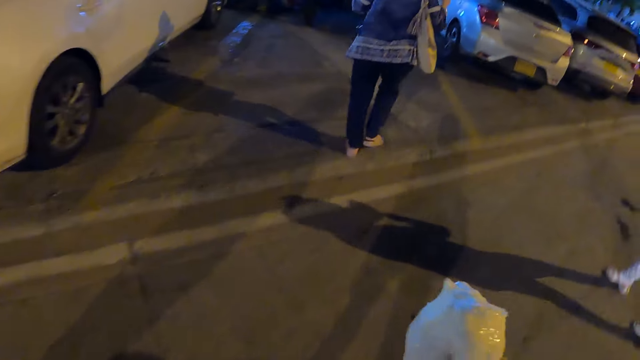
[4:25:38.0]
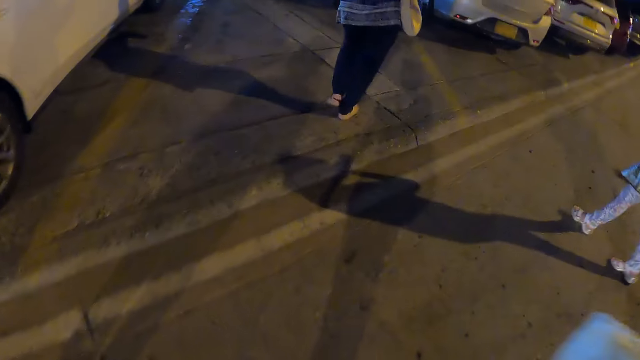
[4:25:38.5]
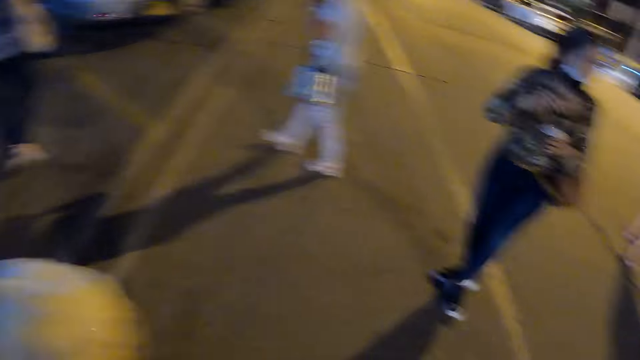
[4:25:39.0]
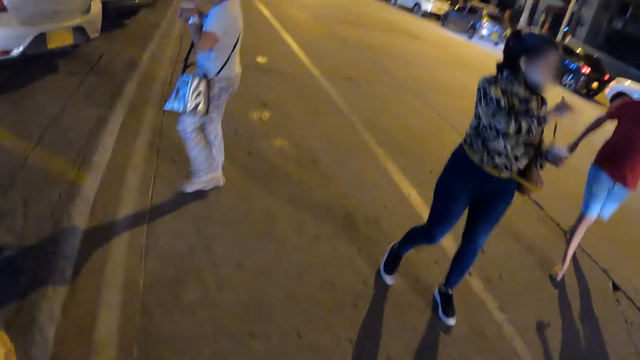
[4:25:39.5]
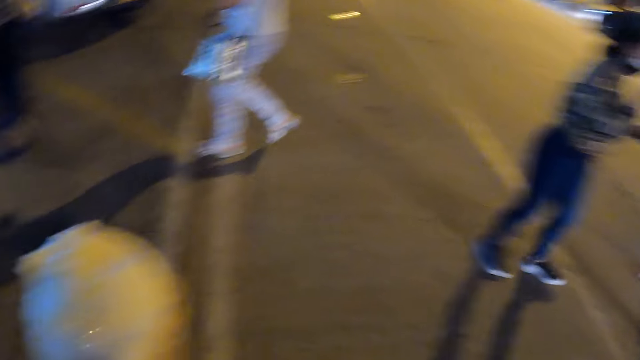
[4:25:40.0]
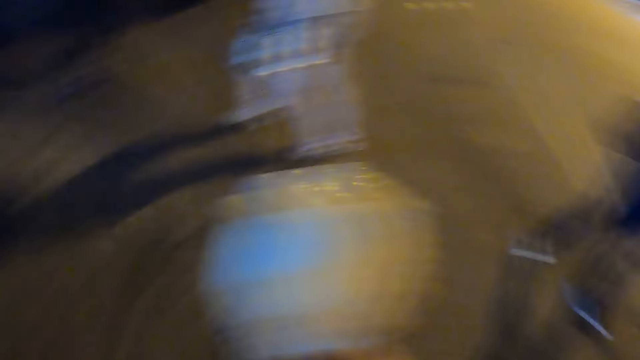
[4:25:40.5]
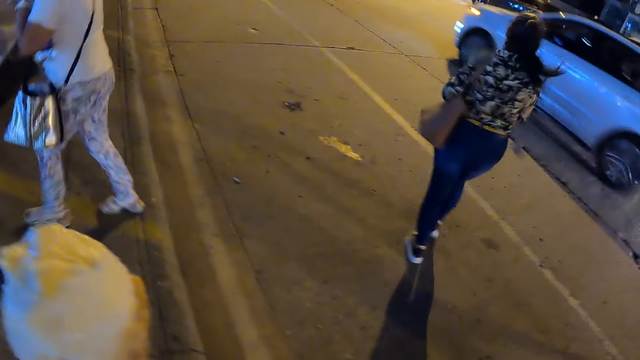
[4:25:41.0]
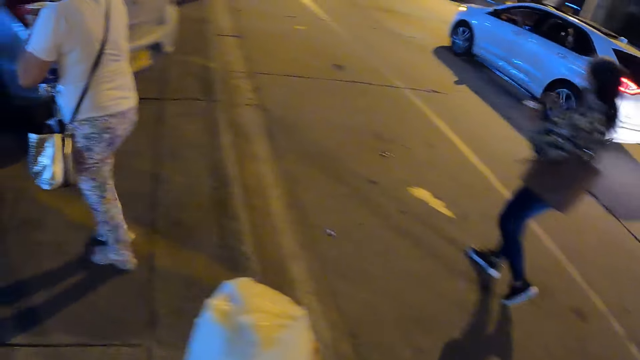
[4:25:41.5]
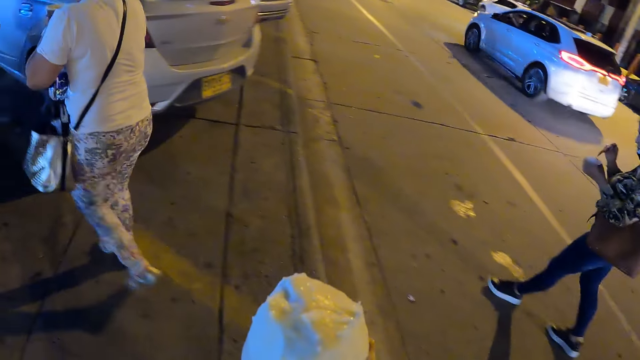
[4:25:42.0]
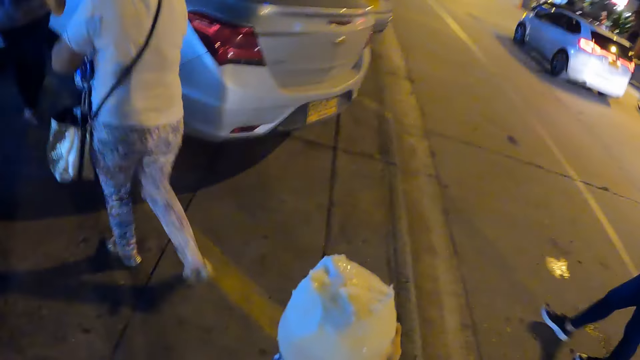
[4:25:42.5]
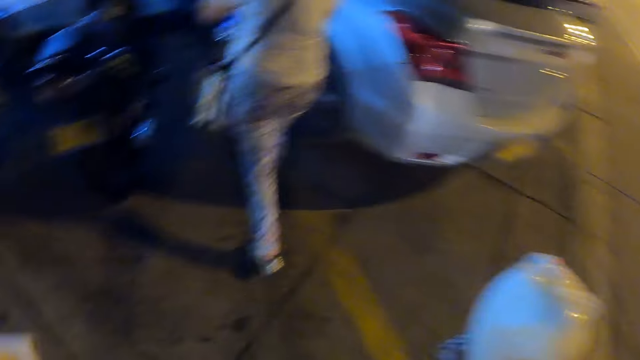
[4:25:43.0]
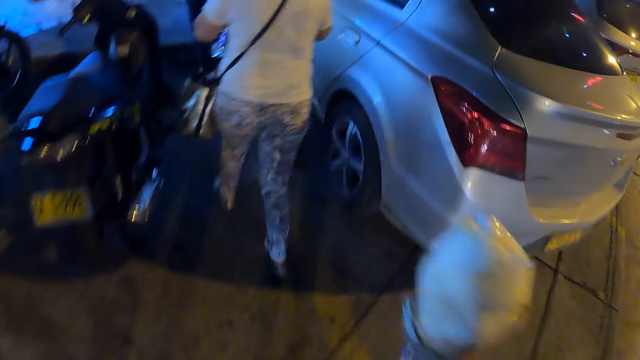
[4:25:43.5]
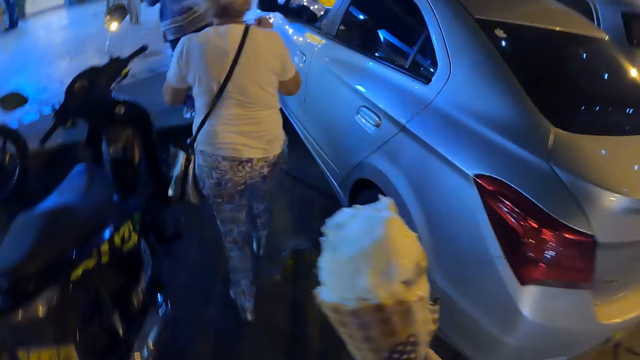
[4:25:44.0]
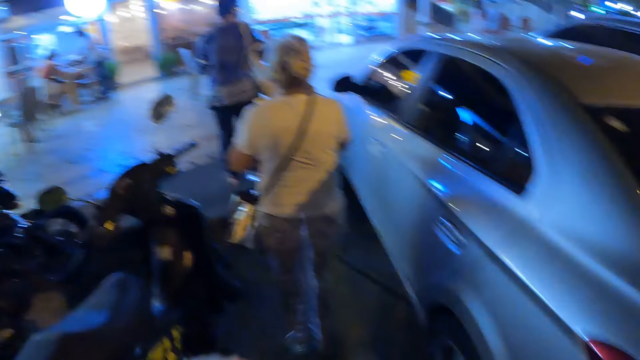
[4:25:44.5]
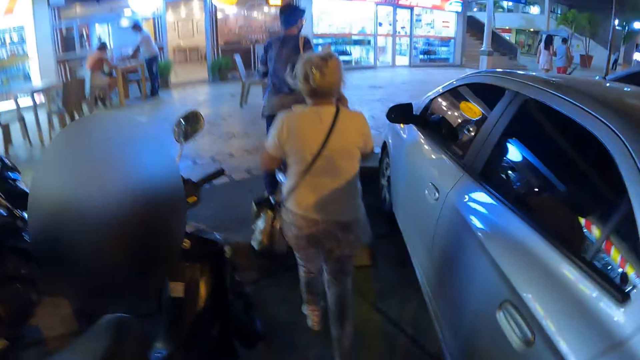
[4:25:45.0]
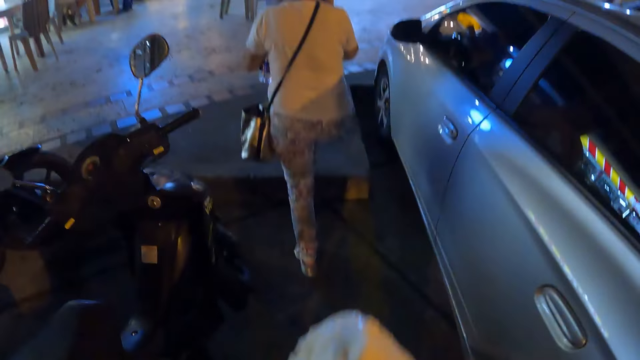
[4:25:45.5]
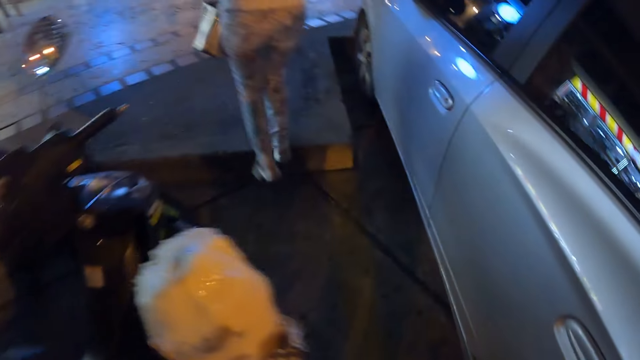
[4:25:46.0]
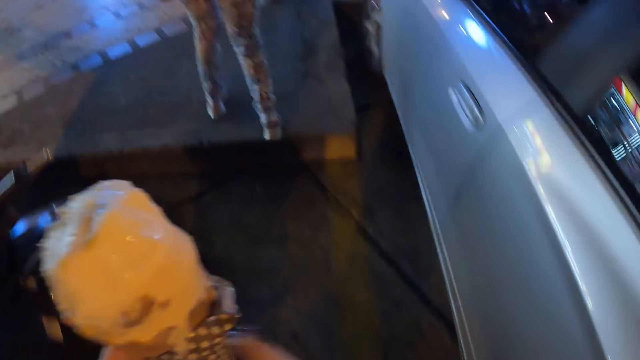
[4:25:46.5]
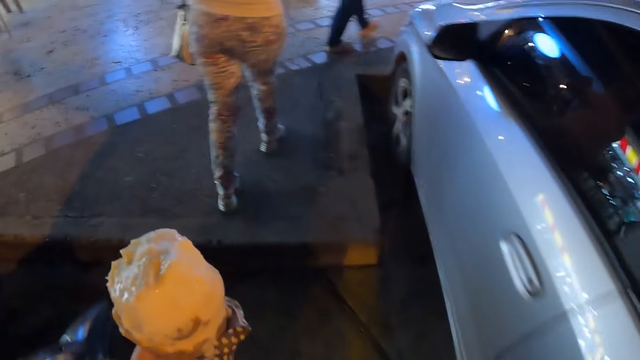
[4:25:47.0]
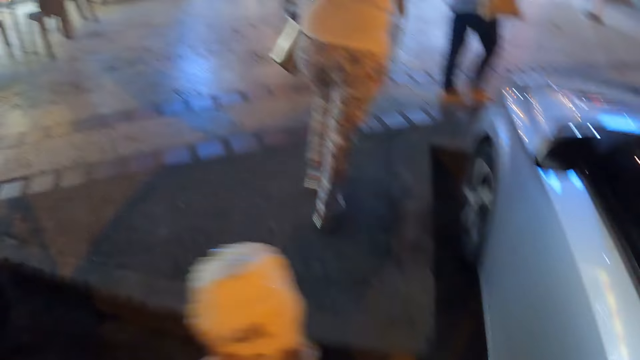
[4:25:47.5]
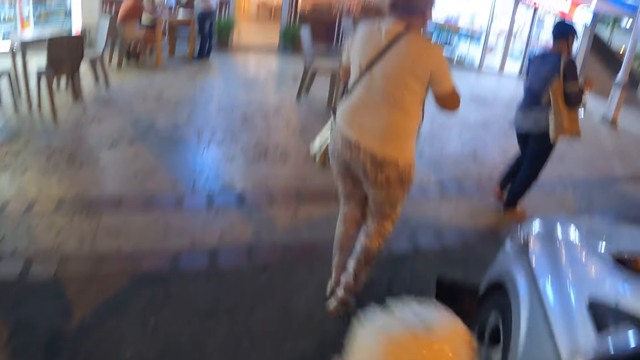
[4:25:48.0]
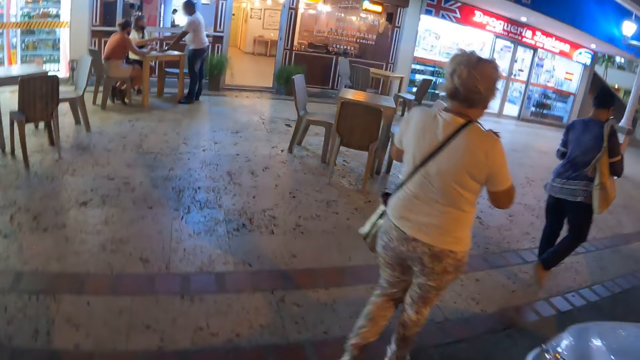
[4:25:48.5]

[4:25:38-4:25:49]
The camera wearer walks around. They walk on the parking lot.

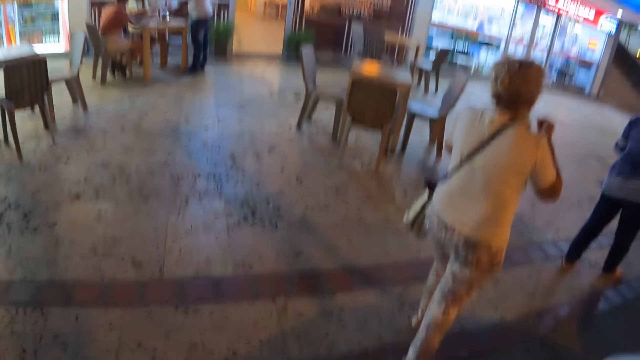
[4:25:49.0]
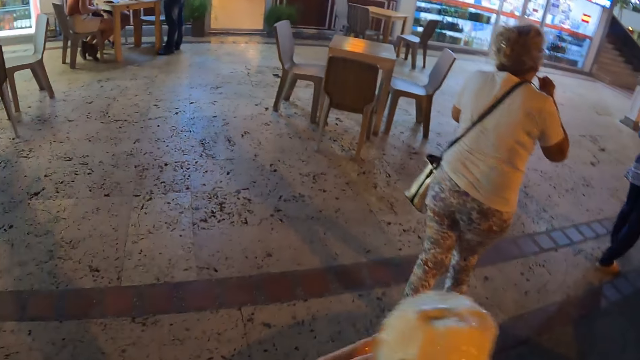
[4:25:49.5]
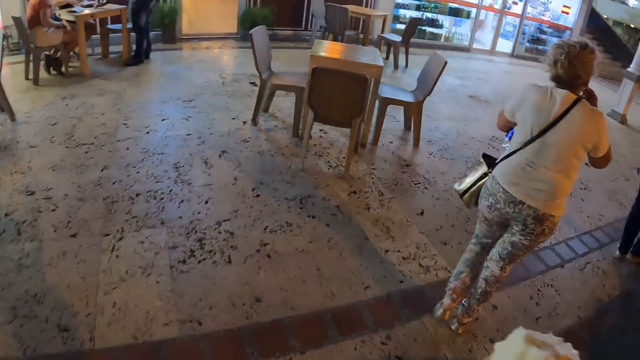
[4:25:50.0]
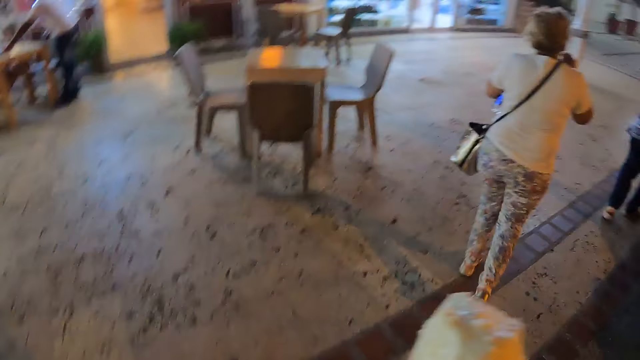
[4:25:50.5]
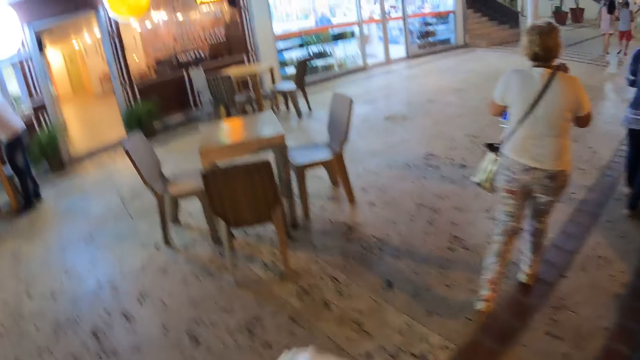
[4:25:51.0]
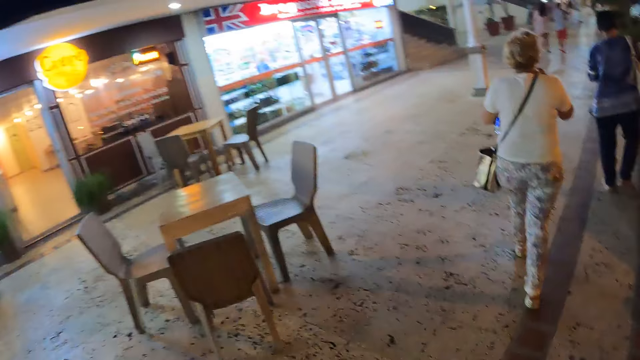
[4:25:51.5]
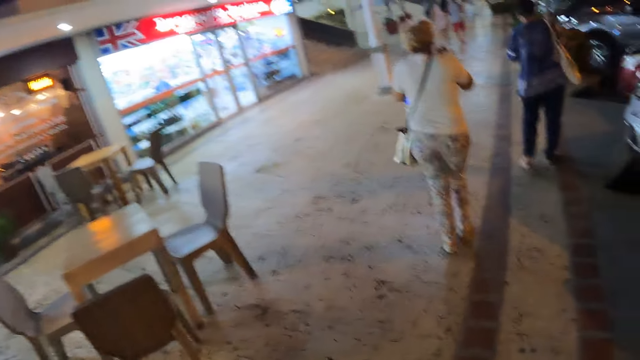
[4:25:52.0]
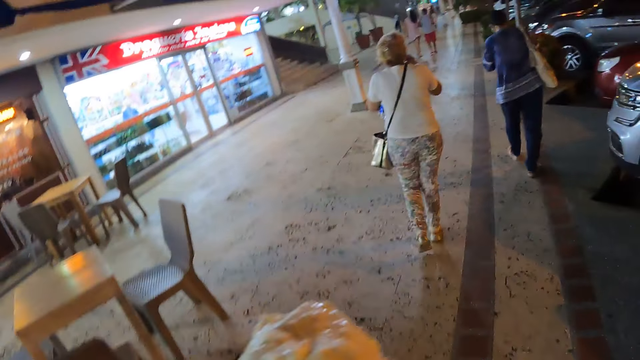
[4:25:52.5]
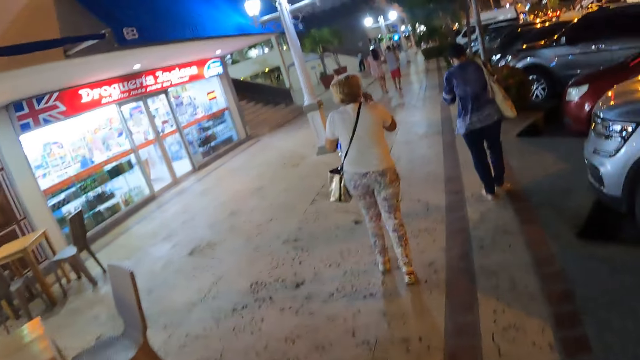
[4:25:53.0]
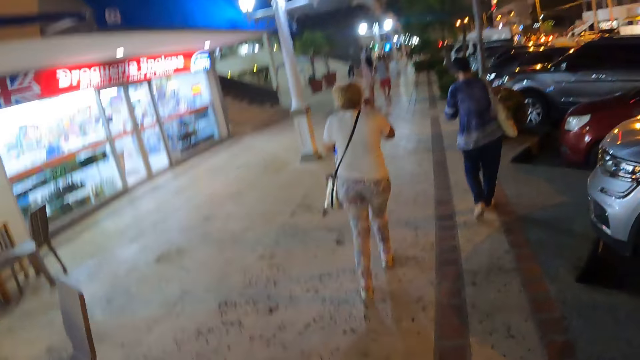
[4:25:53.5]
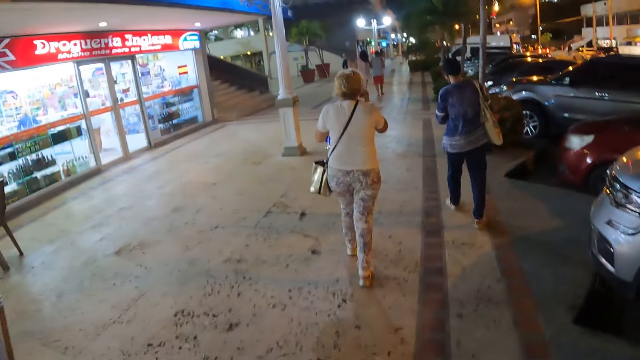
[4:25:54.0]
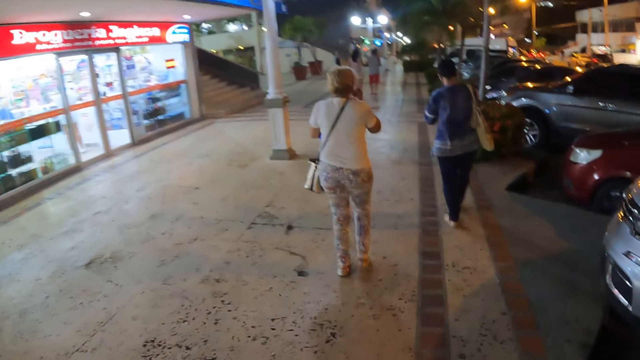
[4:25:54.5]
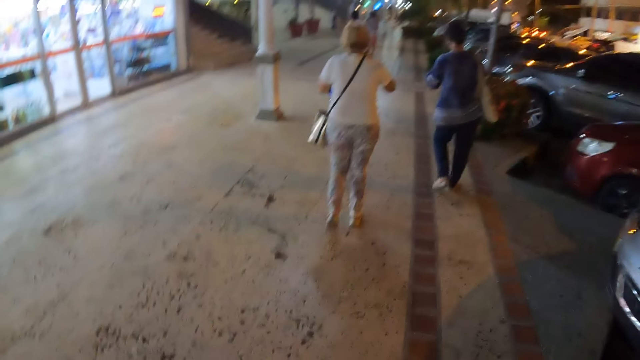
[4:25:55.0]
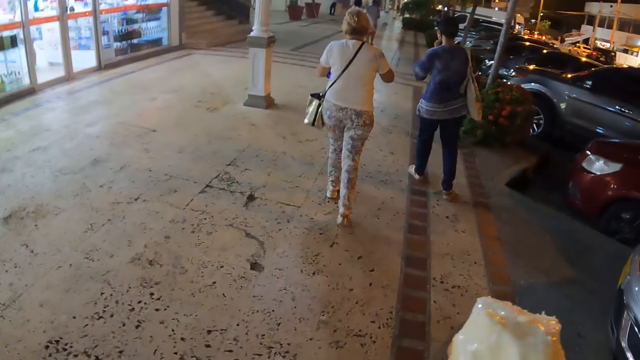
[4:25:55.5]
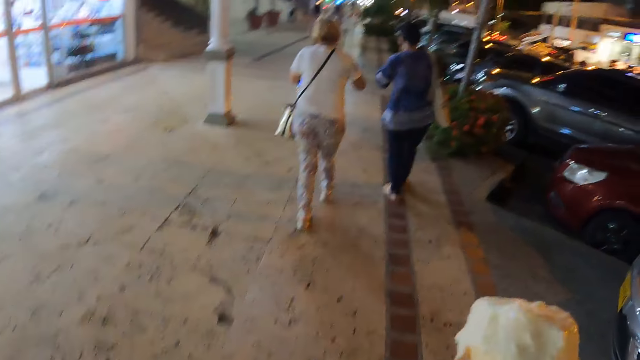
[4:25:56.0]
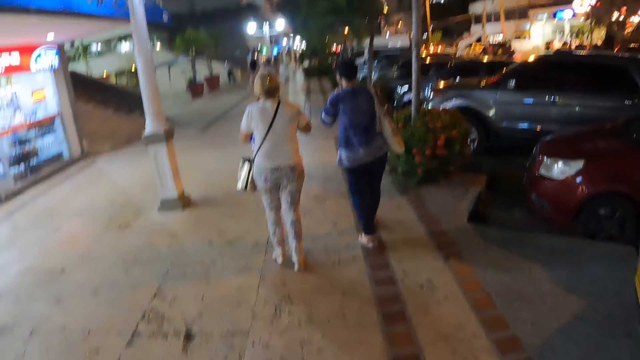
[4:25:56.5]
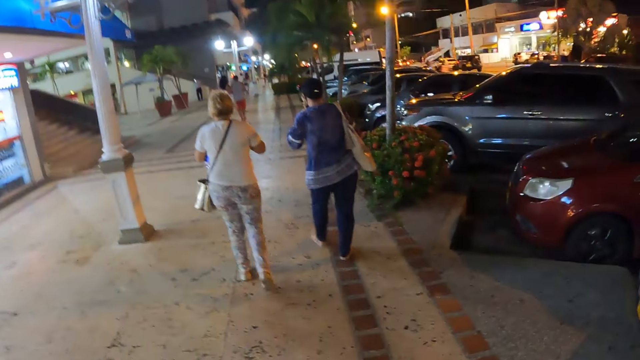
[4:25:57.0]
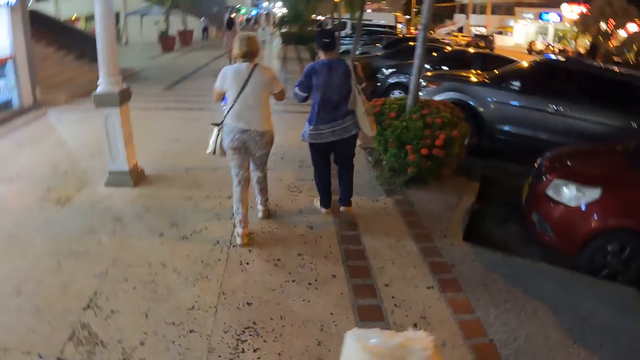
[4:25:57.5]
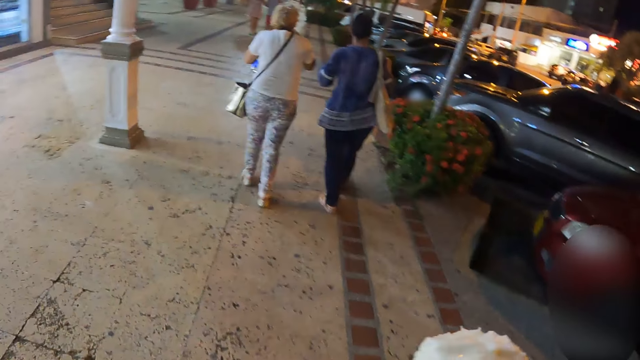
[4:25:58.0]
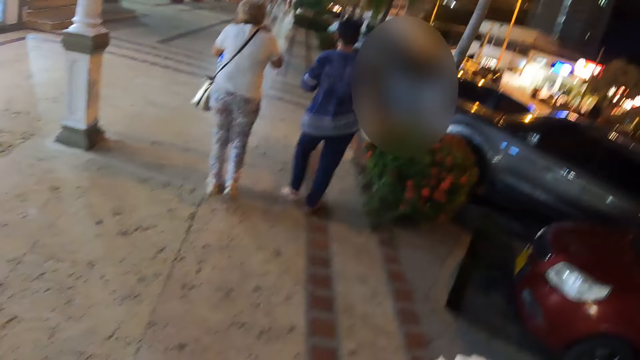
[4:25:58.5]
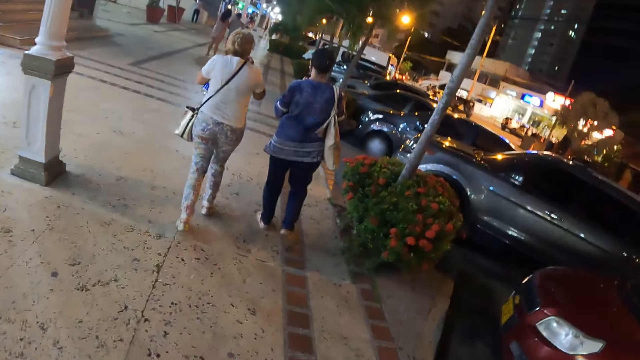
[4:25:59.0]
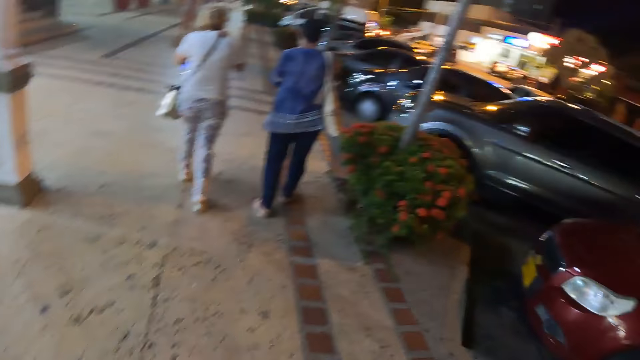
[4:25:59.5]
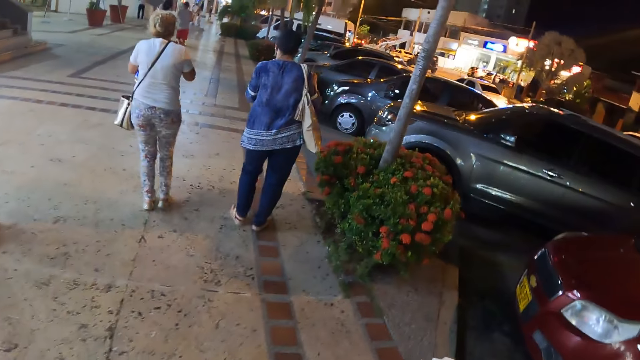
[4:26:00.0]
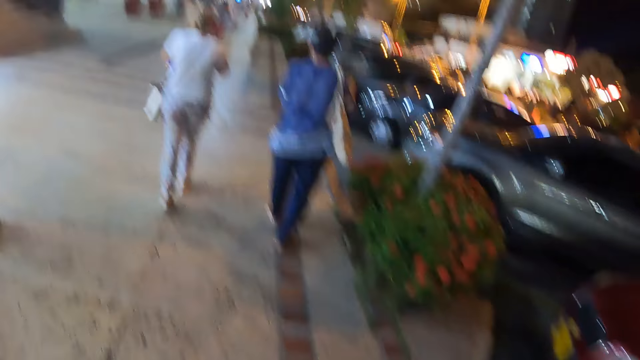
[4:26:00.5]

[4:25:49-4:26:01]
The camera wearer walks on the sidewalk.
